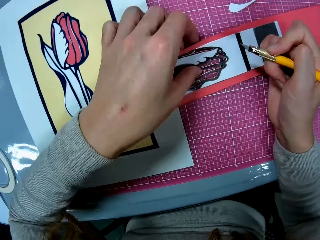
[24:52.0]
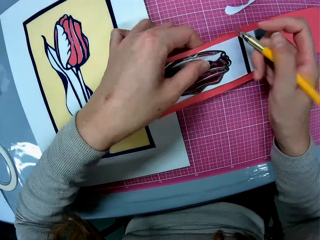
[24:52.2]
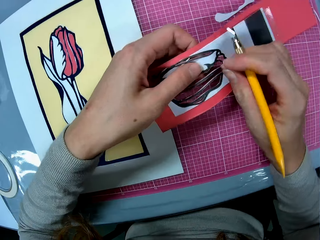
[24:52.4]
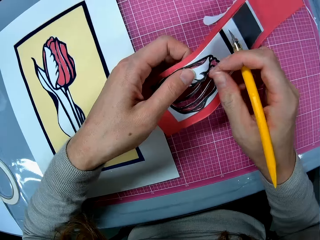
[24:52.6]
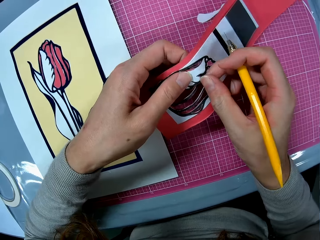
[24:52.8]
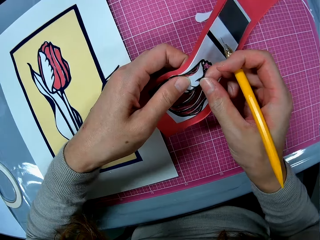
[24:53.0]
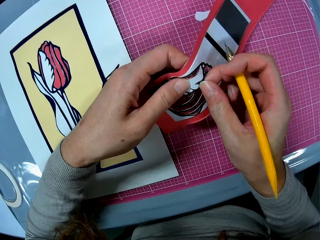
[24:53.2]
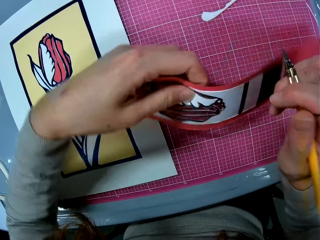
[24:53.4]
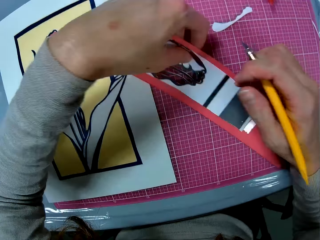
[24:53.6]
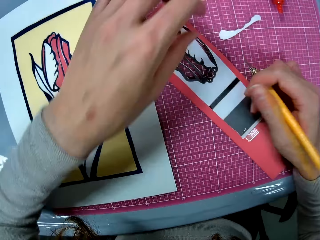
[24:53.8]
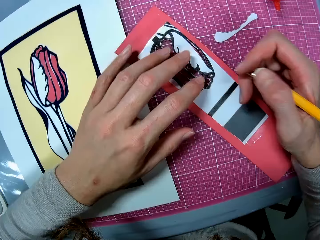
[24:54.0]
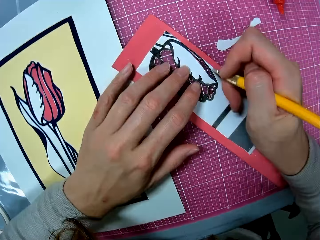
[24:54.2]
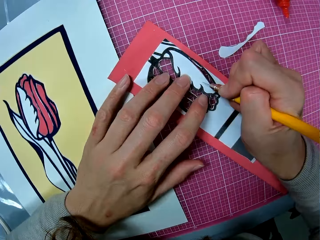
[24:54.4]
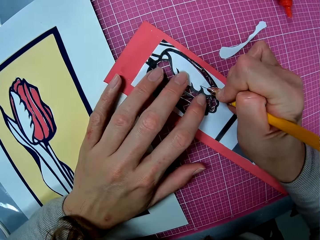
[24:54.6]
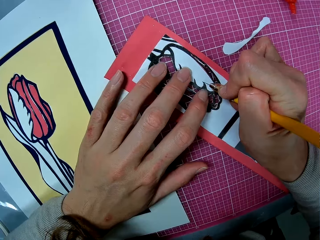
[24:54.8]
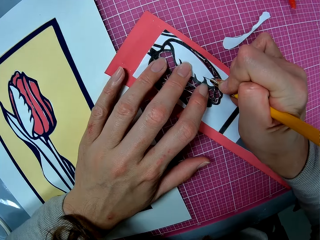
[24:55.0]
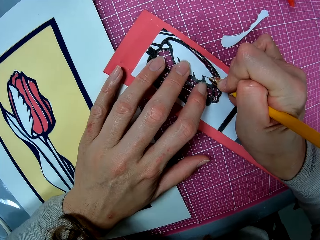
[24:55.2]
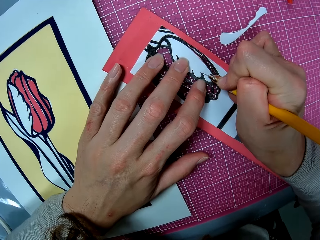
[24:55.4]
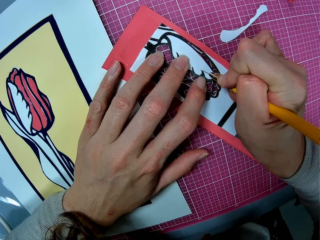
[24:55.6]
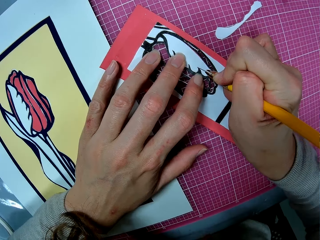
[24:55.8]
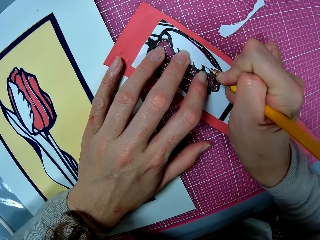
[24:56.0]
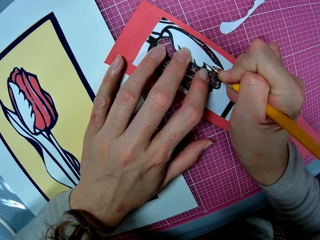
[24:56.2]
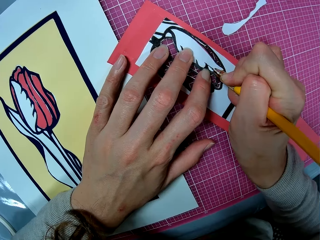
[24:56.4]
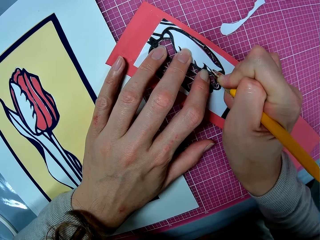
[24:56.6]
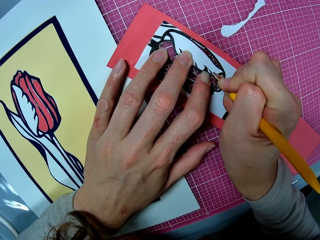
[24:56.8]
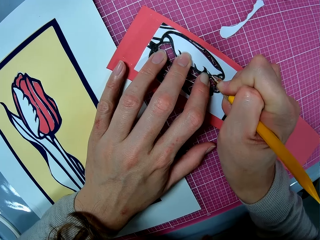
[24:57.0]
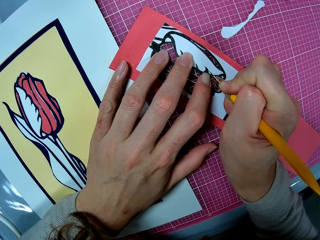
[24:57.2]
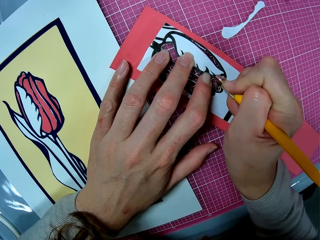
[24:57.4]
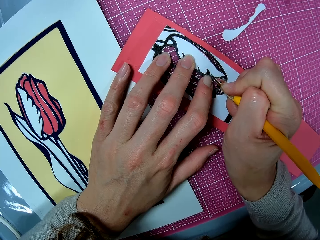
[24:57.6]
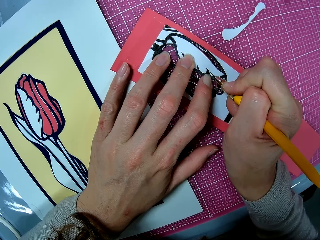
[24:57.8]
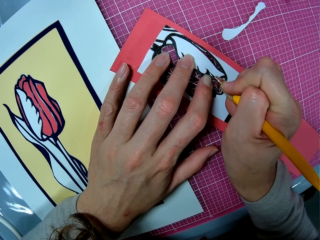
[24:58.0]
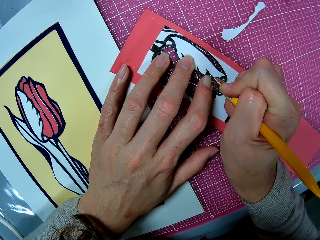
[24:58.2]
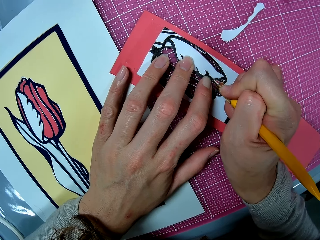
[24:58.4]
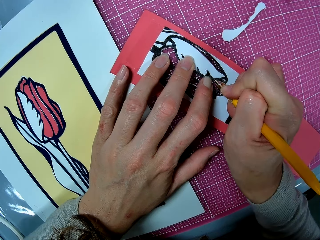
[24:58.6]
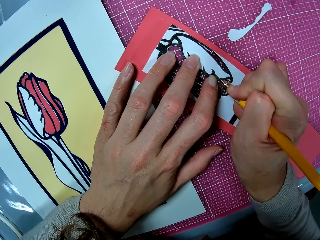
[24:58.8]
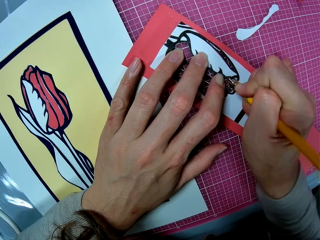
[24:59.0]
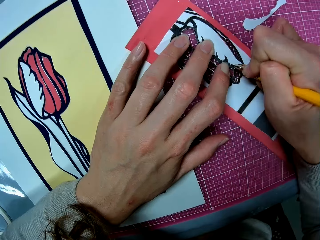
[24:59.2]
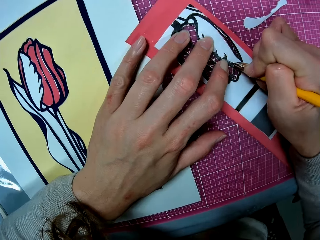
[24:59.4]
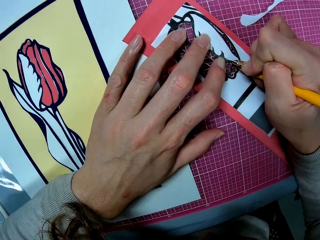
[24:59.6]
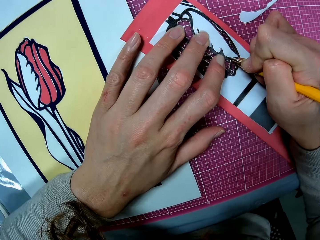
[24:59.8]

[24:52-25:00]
The camera wearer picks up the cardboard on the cutting mat. They detach the piece from the cardboard. They drop the cardboard on the cutting mat. They cut out the piece from the cardboard with the craft knife.
